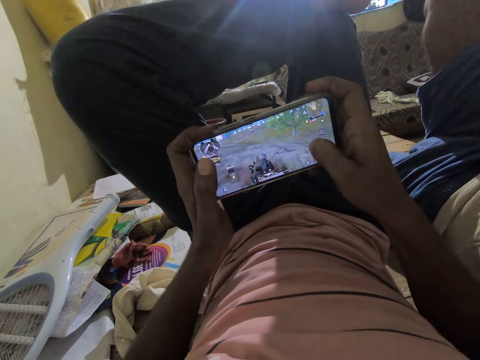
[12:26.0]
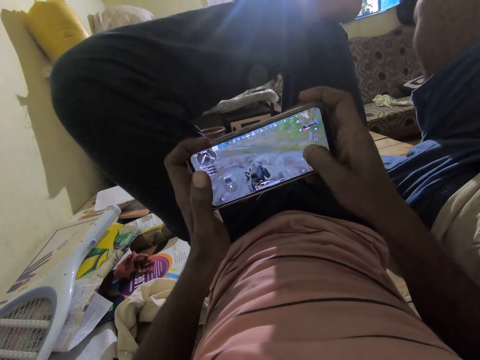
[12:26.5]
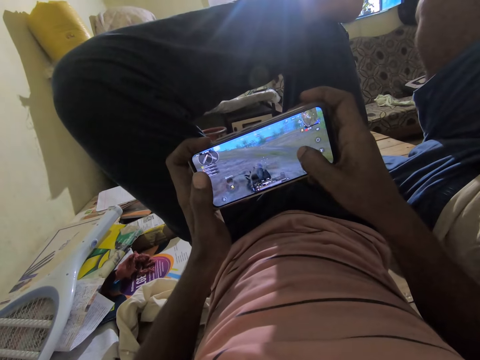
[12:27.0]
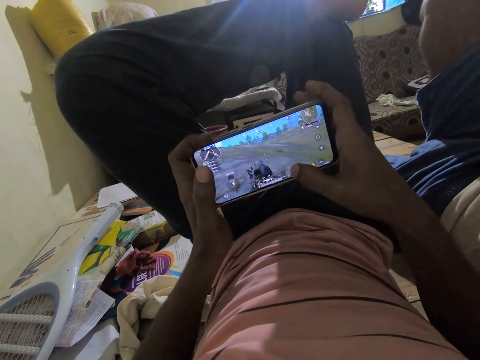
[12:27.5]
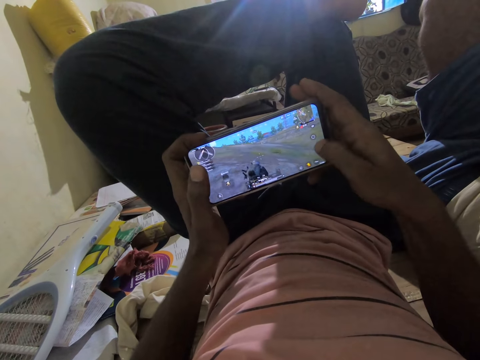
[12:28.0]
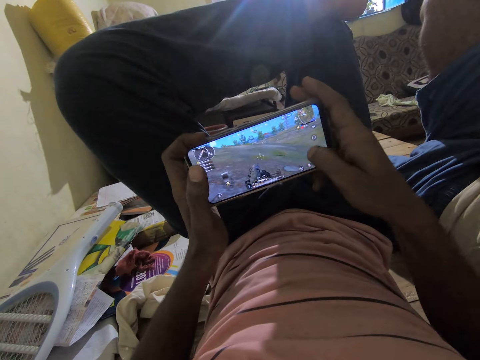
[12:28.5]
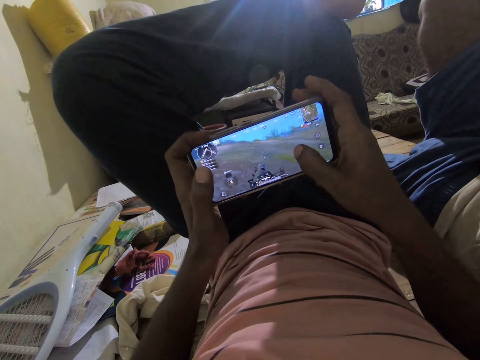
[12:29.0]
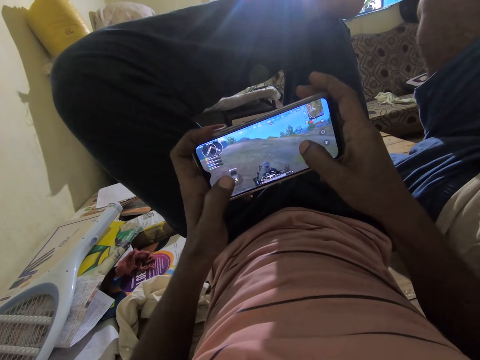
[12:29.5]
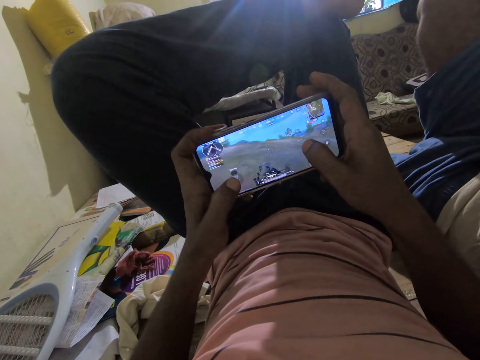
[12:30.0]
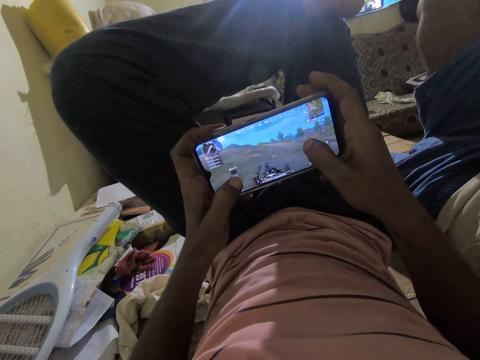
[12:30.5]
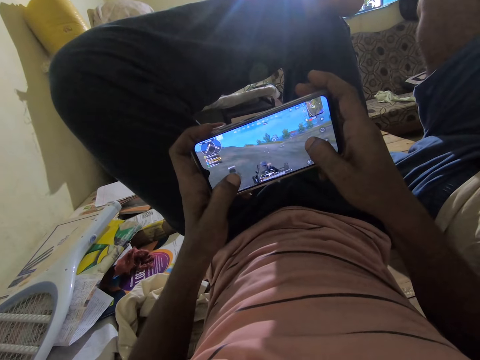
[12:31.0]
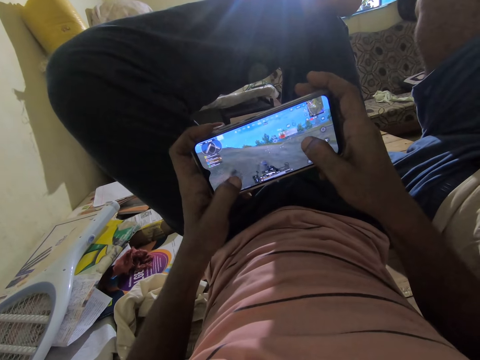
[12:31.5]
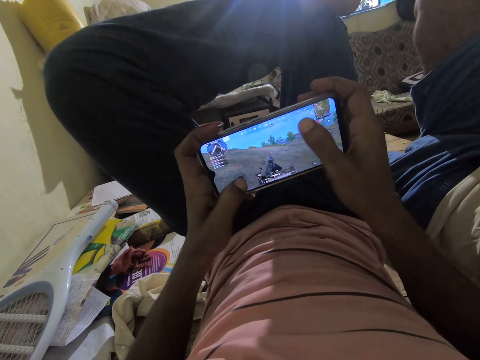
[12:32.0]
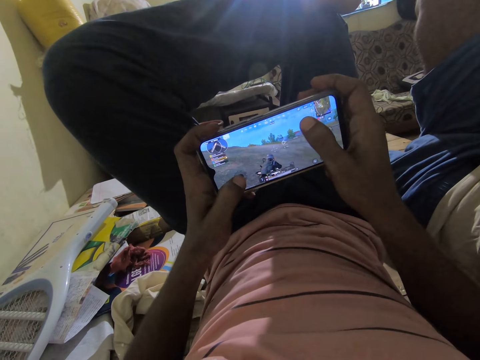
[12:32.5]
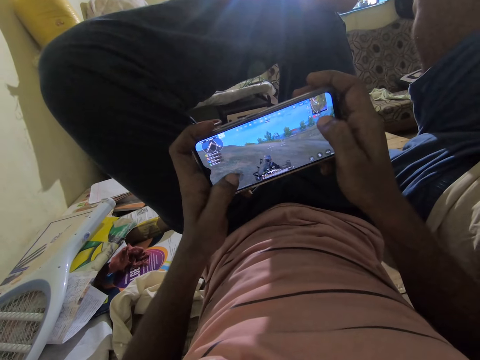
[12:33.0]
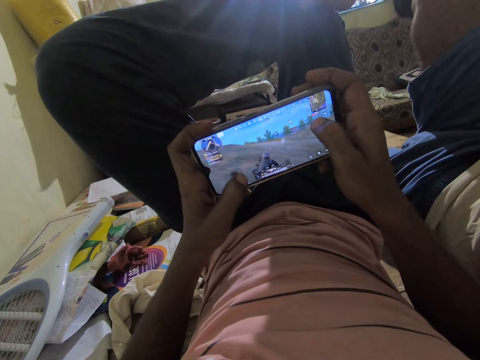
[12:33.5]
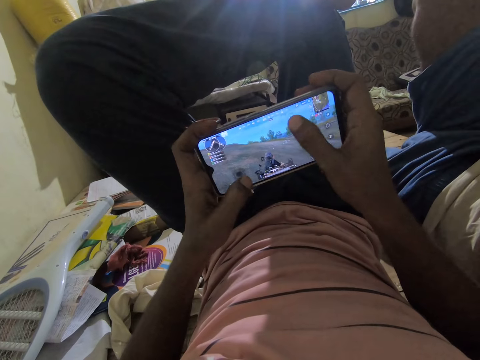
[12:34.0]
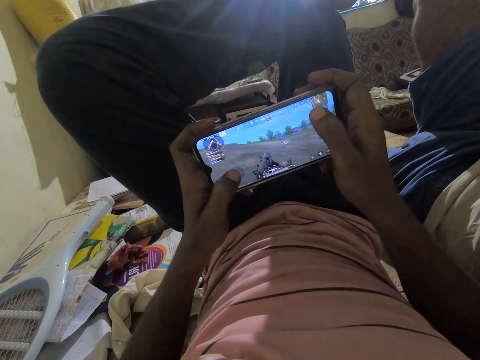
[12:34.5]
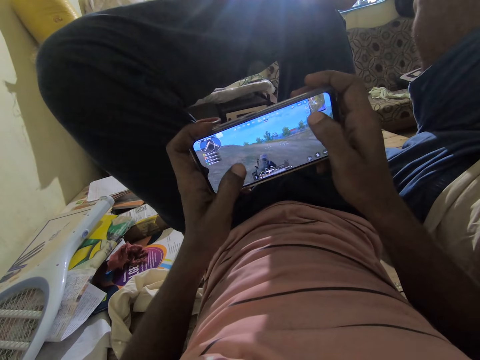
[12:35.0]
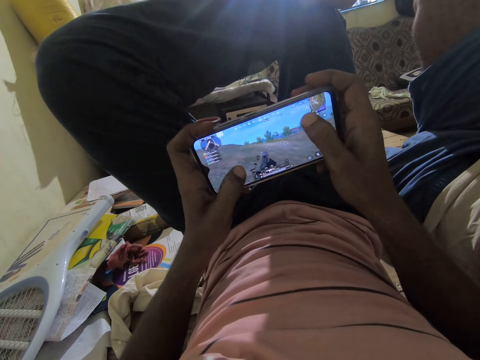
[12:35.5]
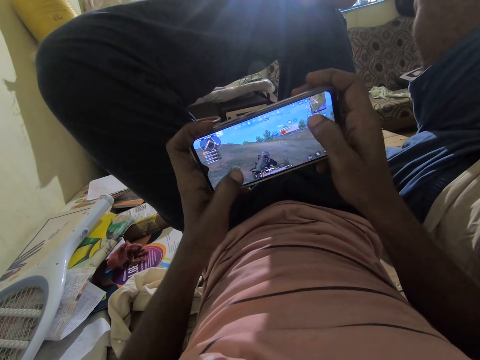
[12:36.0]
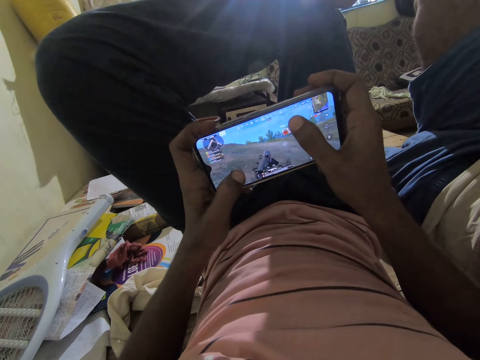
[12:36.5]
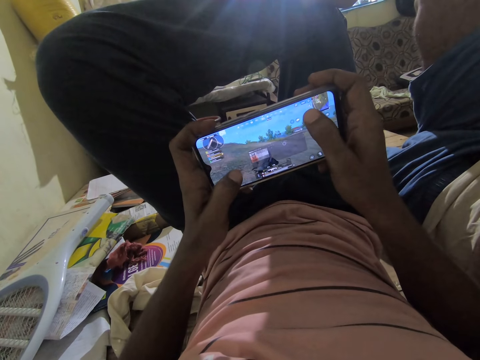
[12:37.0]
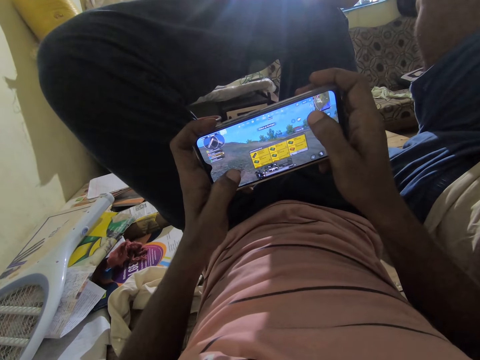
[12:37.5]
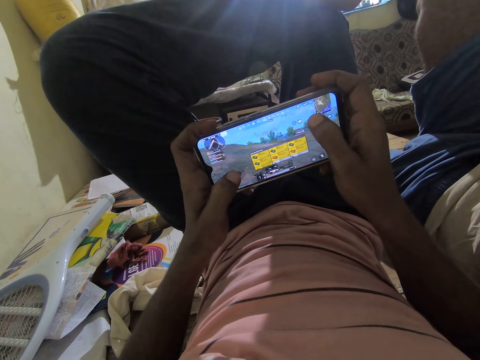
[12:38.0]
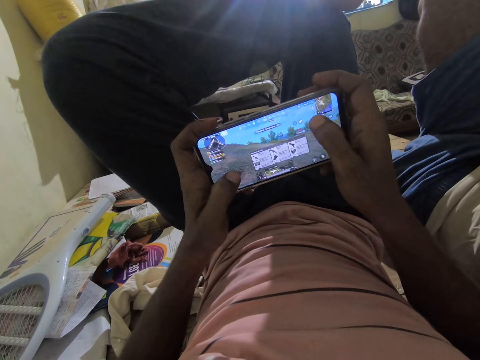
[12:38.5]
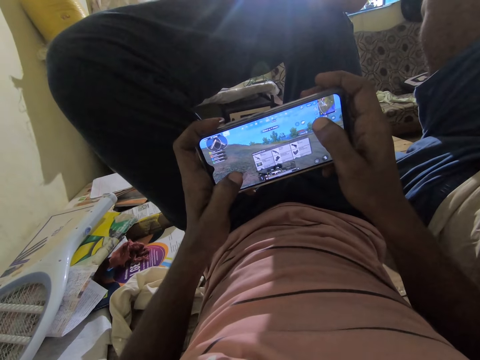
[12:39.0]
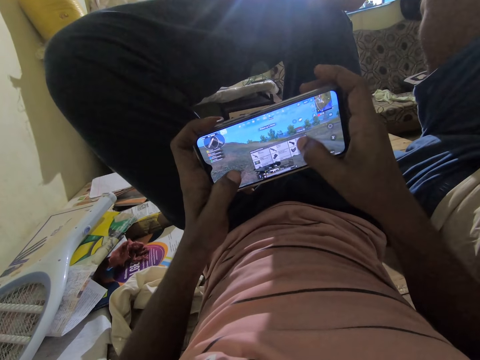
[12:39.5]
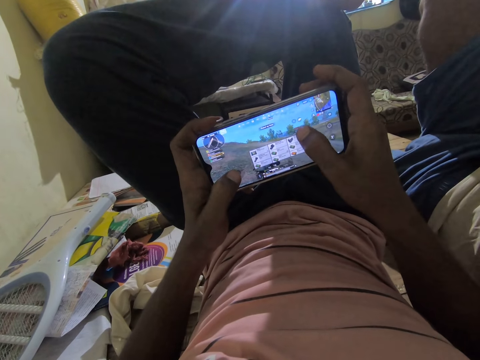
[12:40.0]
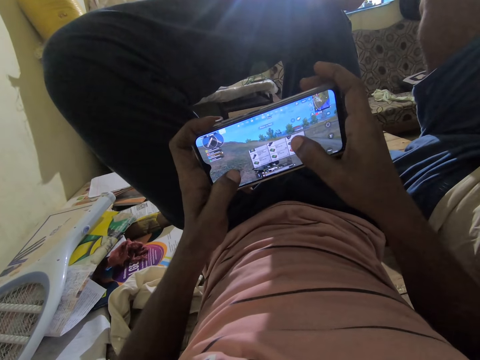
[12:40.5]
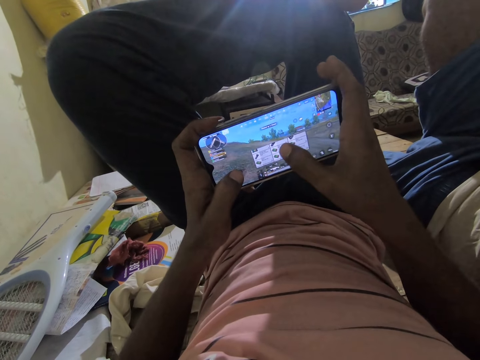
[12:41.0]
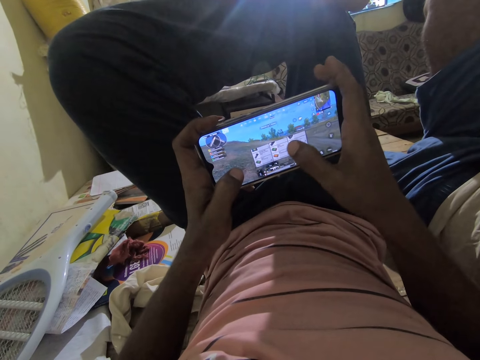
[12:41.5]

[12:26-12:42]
The camera wearer talks to a man. He plays a game on the phone. He plays video games in his phone. He talks to the man.

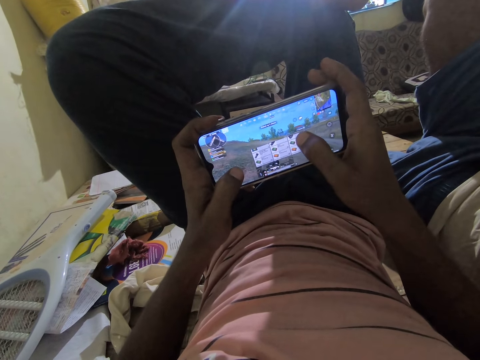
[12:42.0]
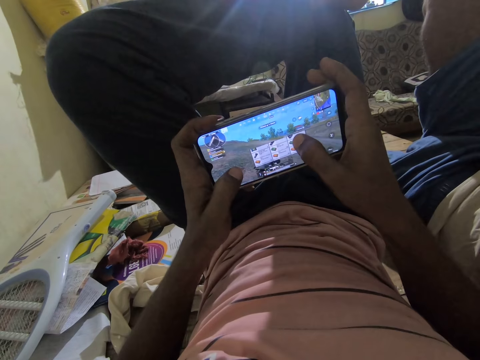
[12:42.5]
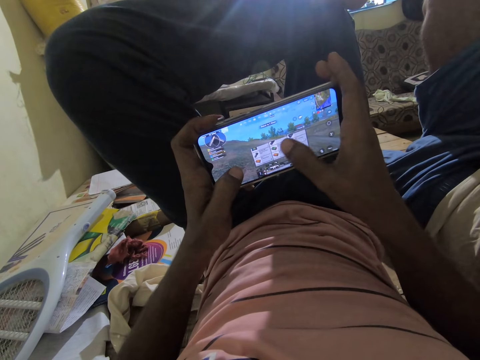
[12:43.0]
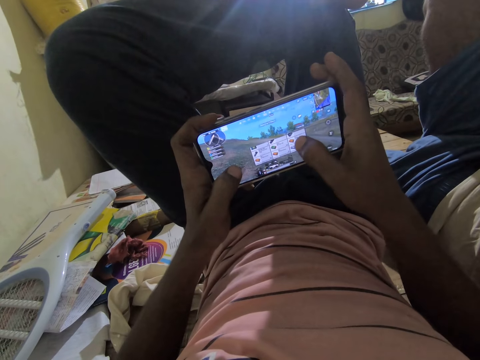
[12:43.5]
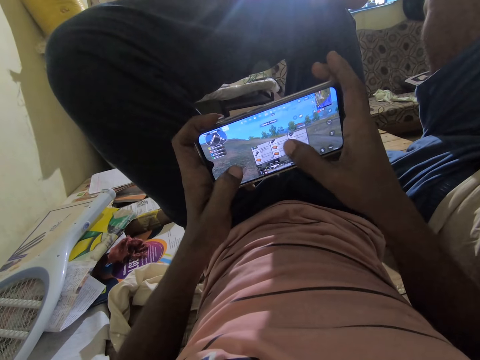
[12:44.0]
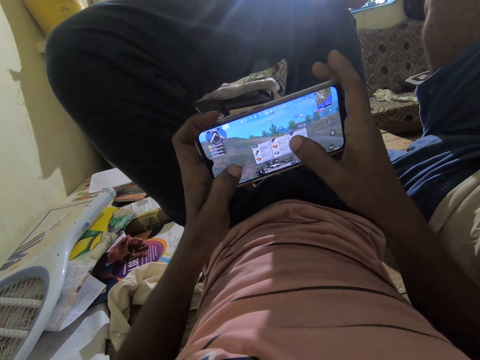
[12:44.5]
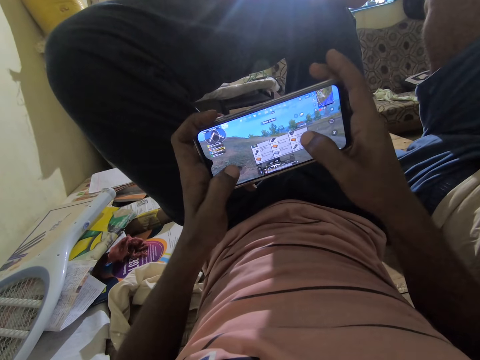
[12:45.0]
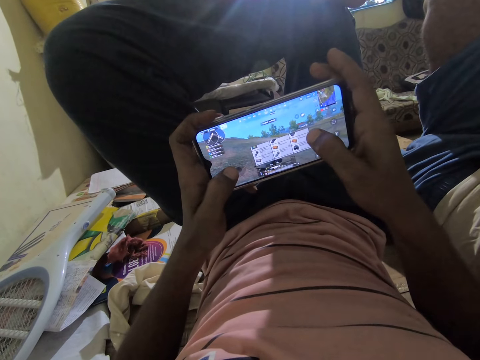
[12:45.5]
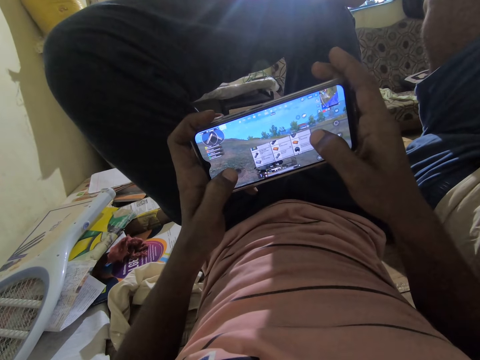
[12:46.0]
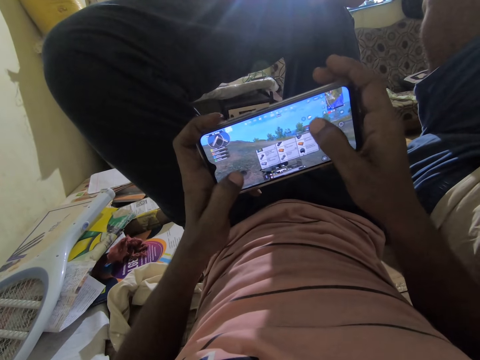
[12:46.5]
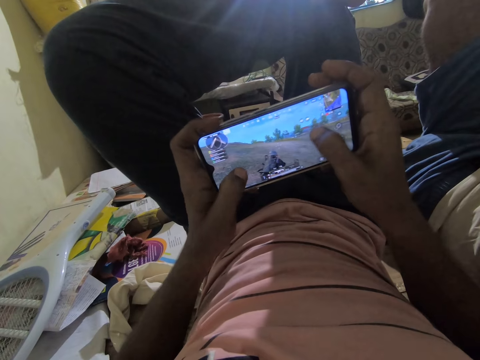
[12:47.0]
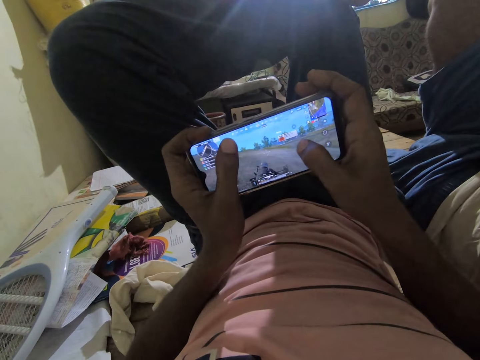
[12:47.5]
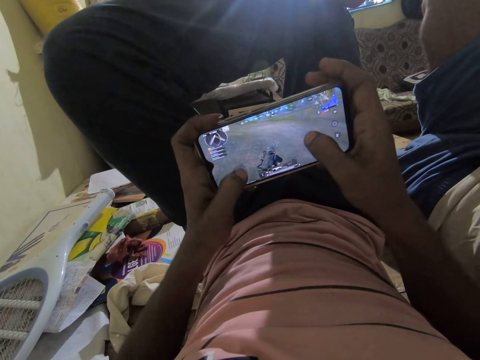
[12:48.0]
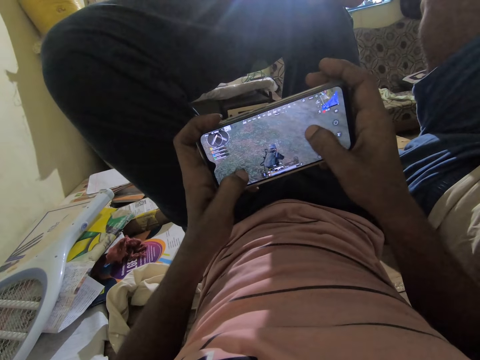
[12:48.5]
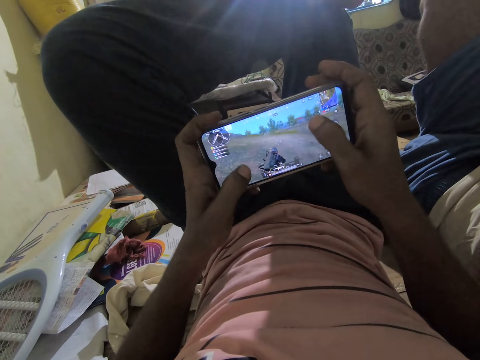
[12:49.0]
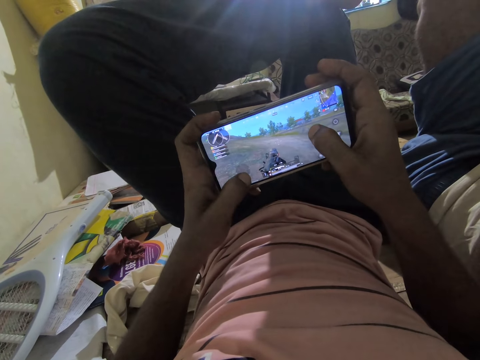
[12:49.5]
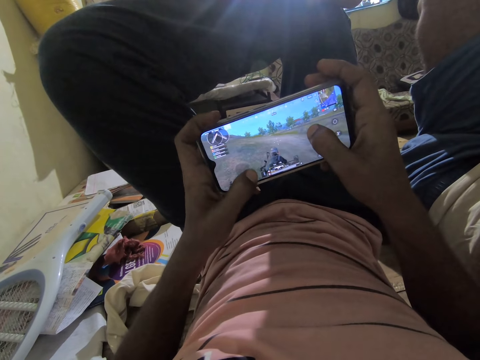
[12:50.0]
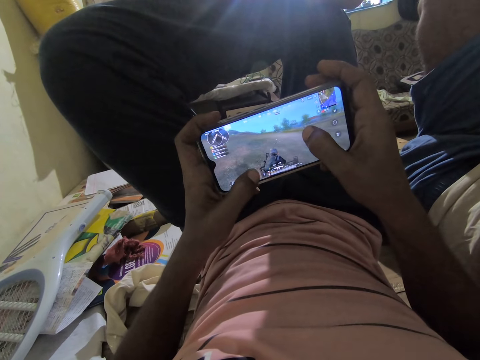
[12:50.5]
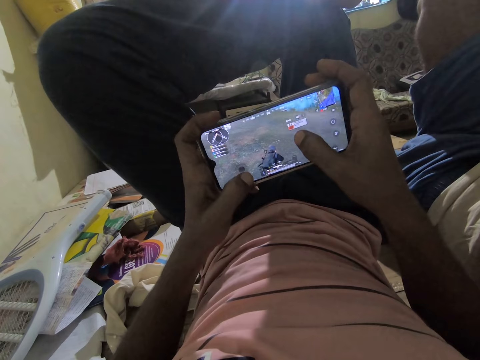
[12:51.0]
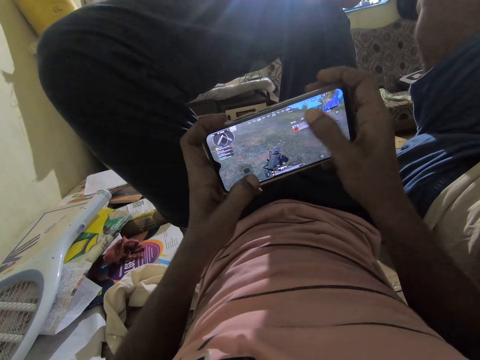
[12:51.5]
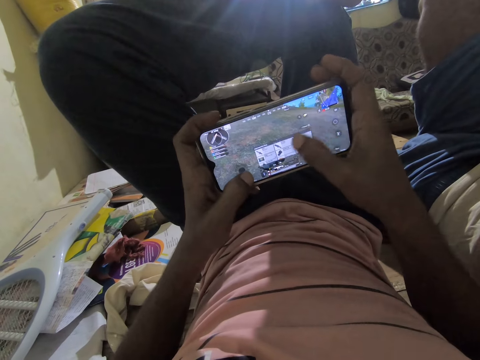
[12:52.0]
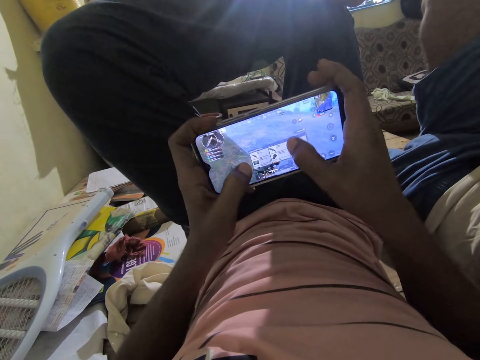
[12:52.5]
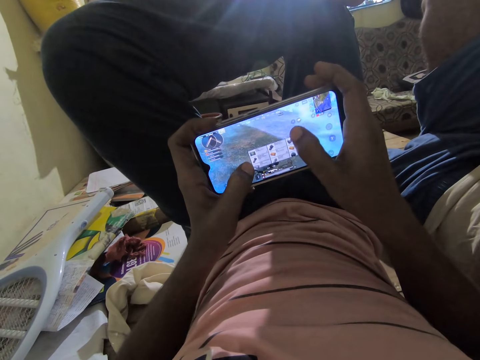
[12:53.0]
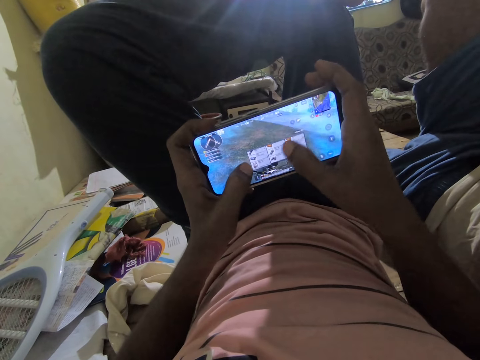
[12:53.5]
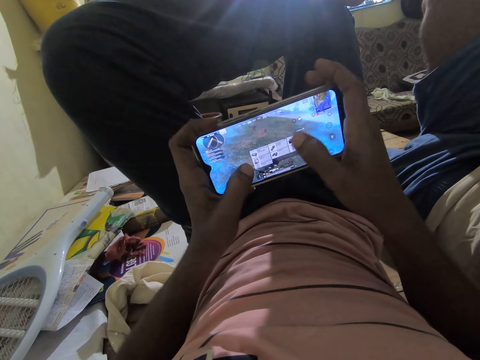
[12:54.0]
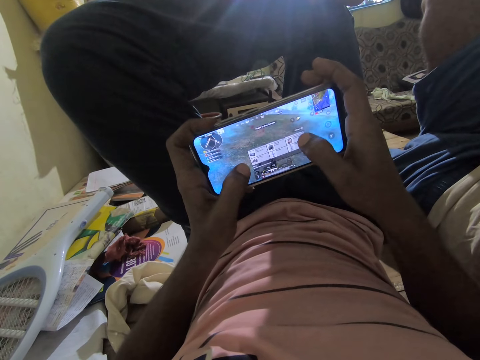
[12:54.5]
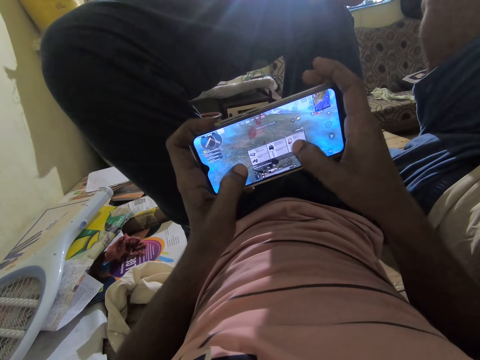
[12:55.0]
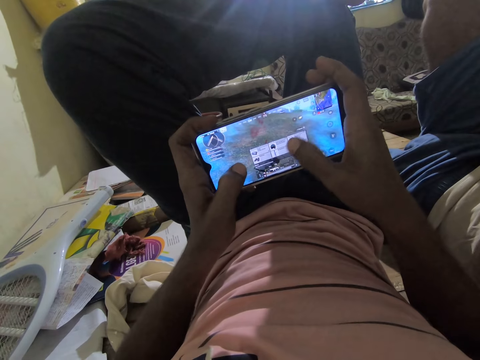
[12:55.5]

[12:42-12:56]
The camera wearer plays video games in his phone. He talks to a man. He plays video games in his phone. He interacts with the man. He plays a game on the phone. He talks to the man. He plays video games in his phone.
